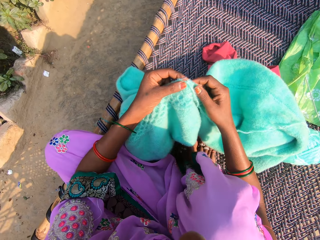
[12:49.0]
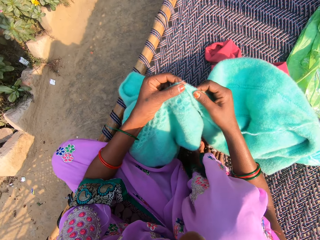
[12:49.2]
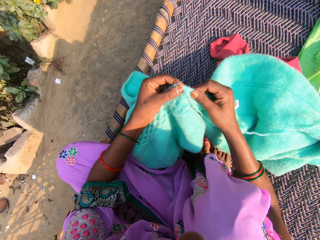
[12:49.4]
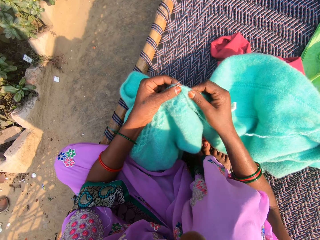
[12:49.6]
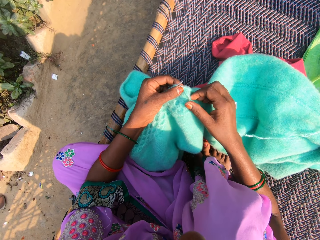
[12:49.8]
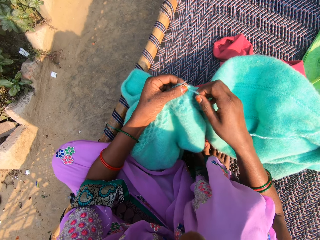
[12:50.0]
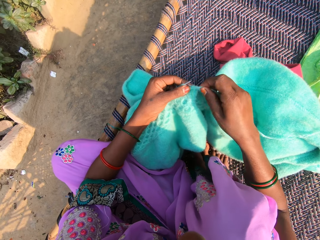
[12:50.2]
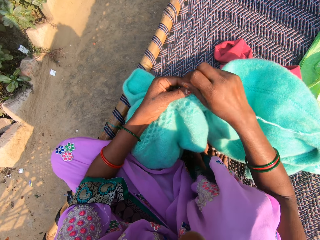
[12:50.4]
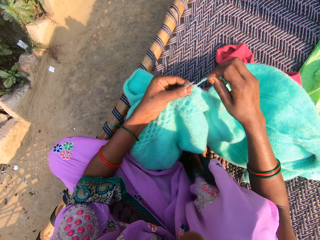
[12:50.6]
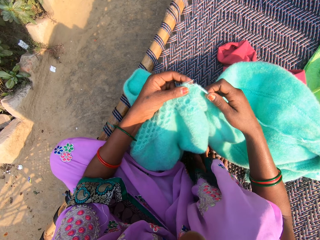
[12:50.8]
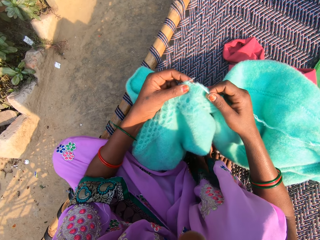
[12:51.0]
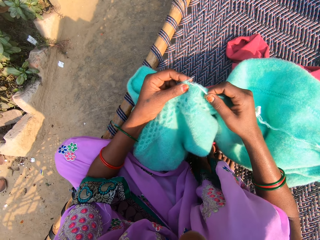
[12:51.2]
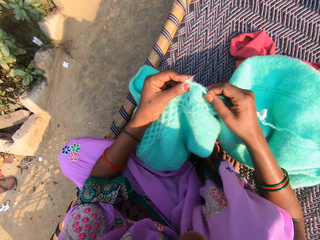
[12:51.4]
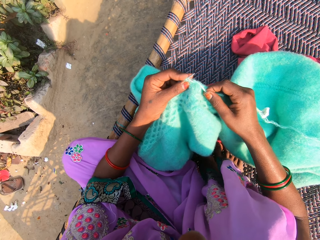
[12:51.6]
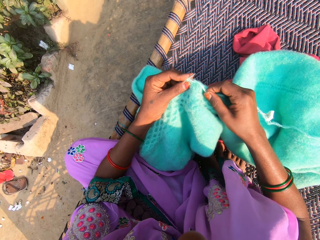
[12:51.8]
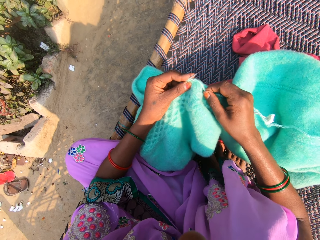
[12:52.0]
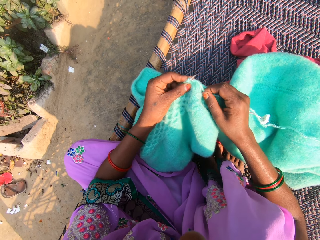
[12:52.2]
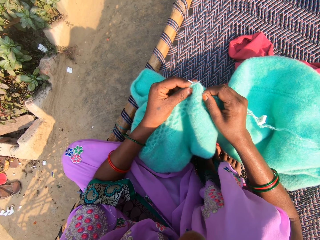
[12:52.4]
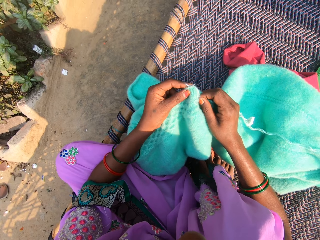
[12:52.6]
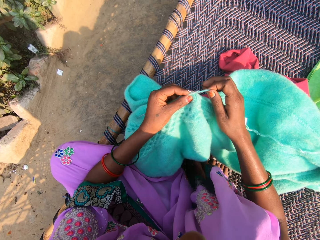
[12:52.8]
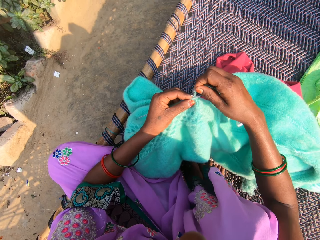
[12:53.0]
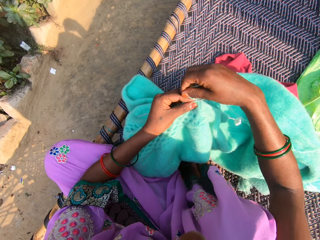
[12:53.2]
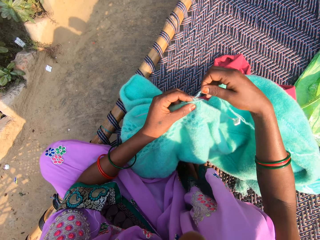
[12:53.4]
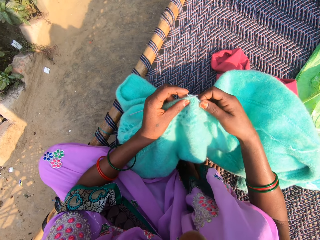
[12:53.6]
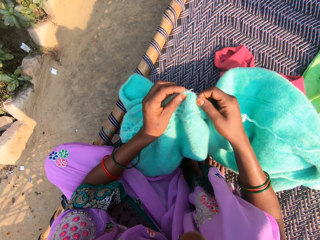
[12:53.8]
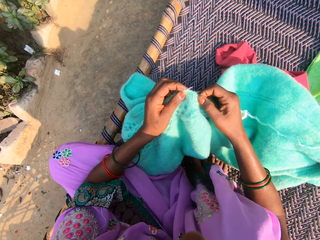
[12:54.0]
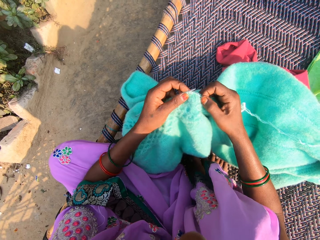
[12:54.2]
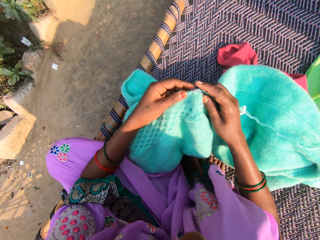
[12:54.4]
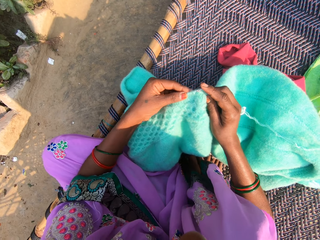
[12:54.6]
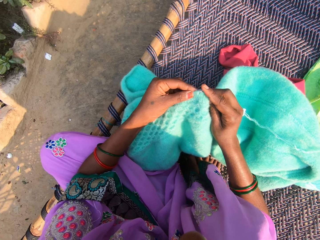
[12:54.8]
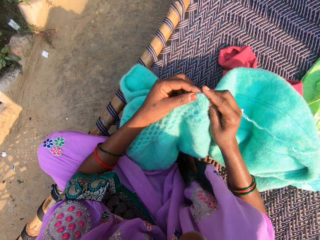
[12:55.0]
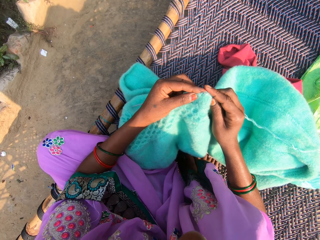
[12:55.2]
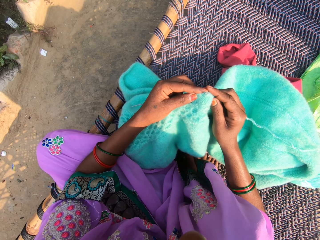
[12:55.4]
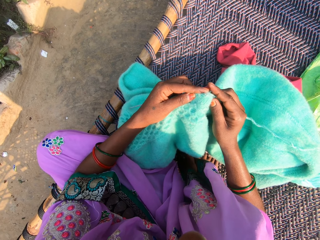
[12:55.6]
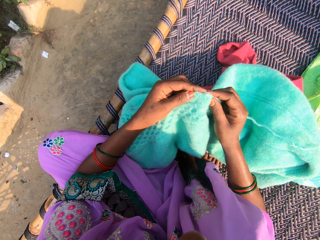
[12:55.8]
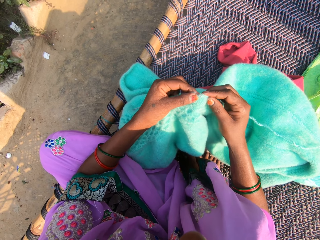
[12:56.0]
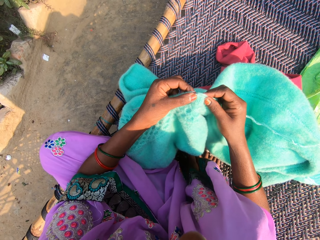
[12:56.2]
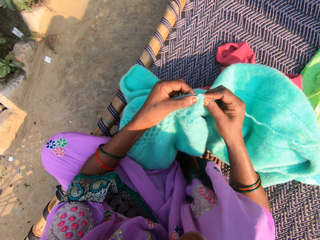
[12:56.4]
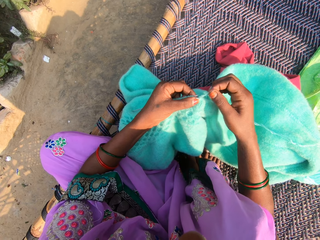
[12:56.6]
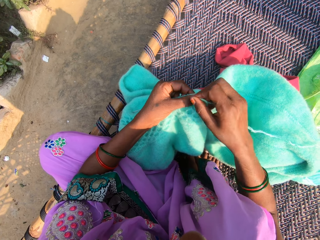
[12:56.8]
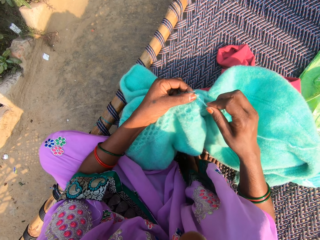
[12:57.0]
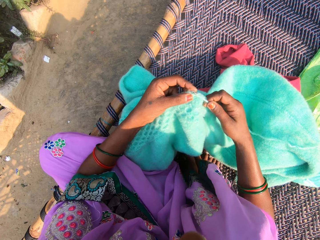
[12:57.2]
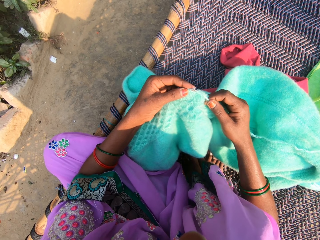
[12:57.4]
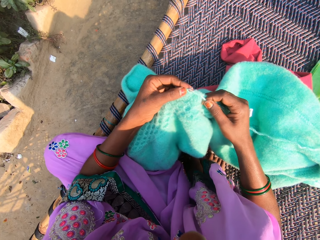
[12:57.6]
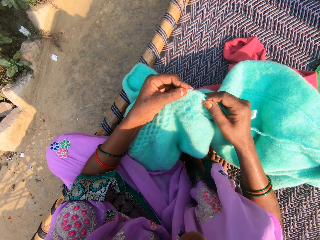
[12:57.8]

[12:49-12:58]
The camera wearer adjusts the fabric. She rolls the yarn on the needle. She adjusts the yarn on a knitting needle. She knits the yarn with the needles in her hands. She adjusts the yarn on the knitting needle. She rolls the yarn on the needle. She knits the yarn with the needles in her hands. She adjusts the yarn on the knitting needle. She rolls the yarn on the needle.

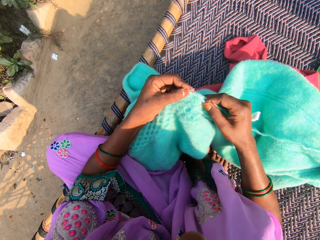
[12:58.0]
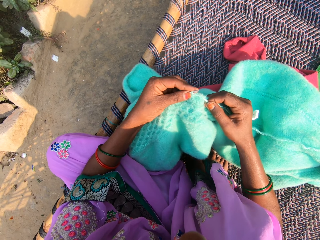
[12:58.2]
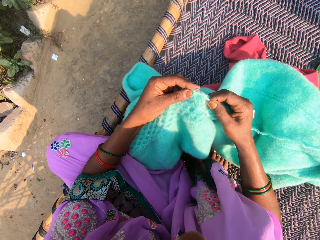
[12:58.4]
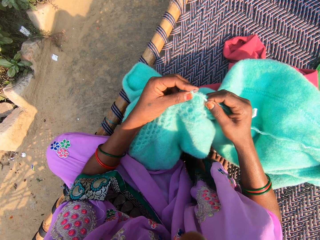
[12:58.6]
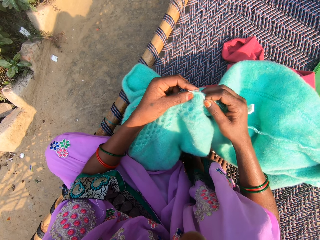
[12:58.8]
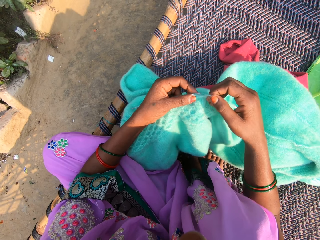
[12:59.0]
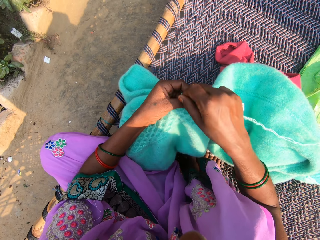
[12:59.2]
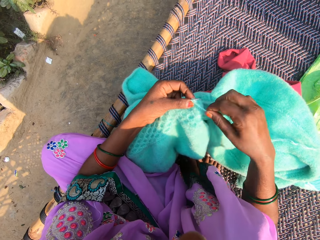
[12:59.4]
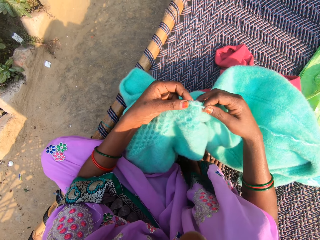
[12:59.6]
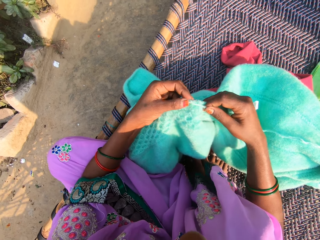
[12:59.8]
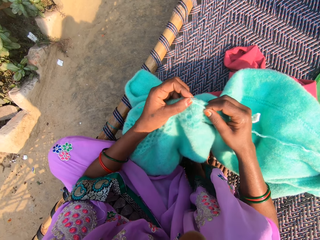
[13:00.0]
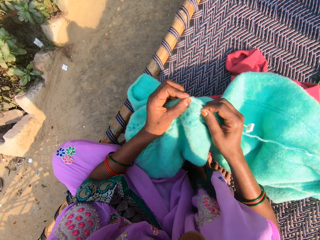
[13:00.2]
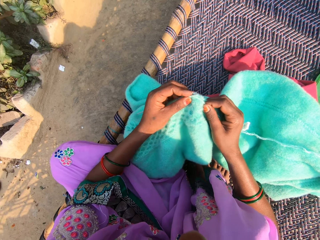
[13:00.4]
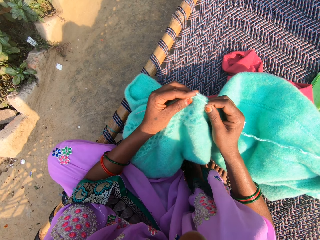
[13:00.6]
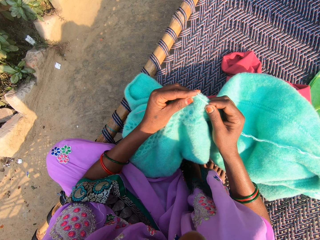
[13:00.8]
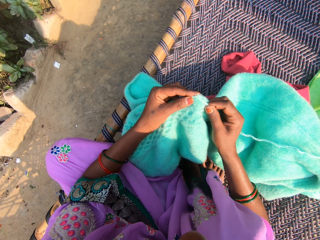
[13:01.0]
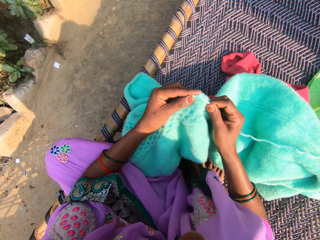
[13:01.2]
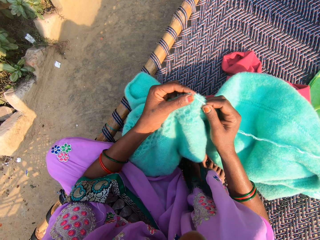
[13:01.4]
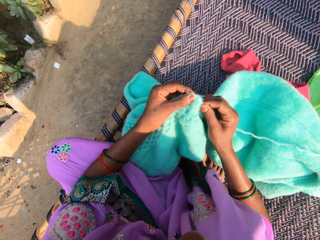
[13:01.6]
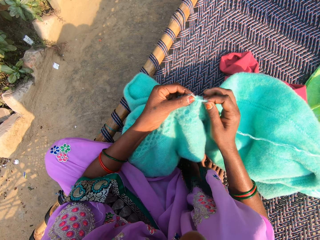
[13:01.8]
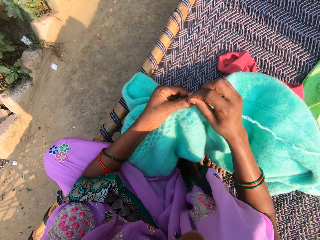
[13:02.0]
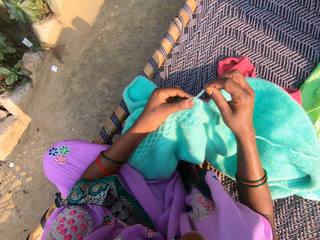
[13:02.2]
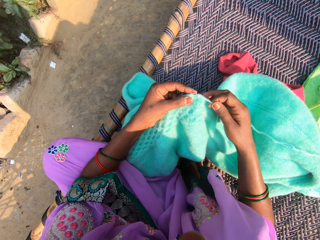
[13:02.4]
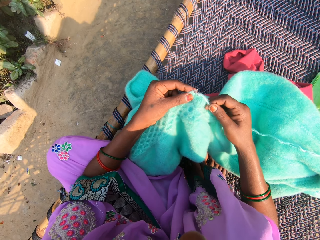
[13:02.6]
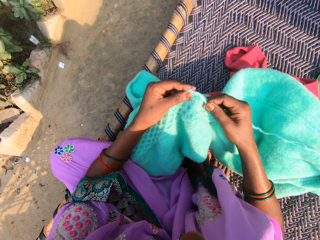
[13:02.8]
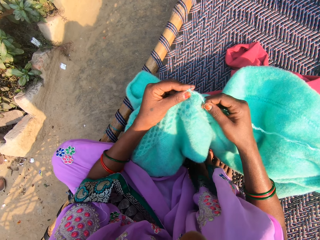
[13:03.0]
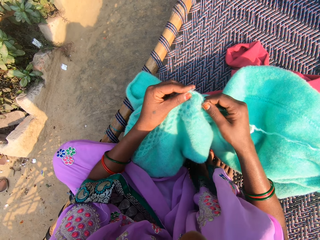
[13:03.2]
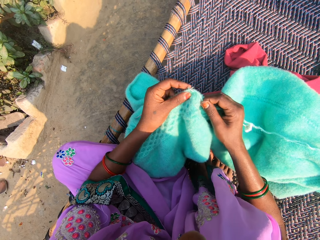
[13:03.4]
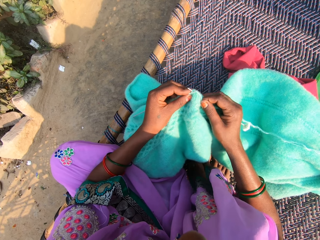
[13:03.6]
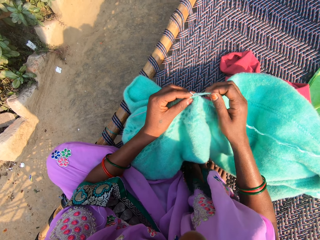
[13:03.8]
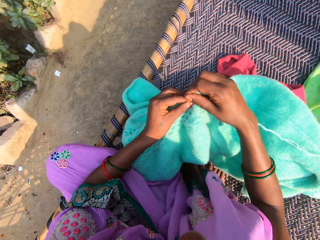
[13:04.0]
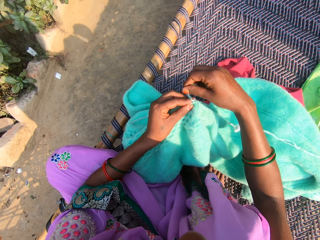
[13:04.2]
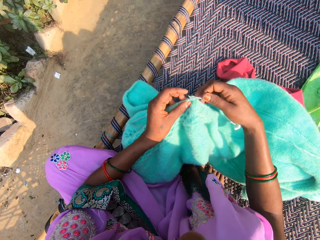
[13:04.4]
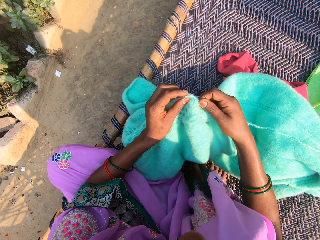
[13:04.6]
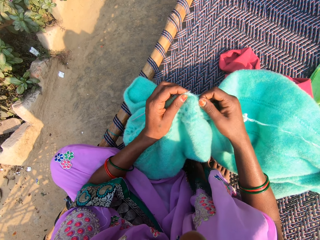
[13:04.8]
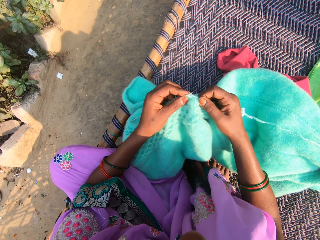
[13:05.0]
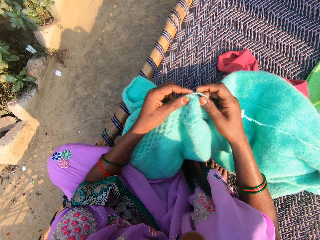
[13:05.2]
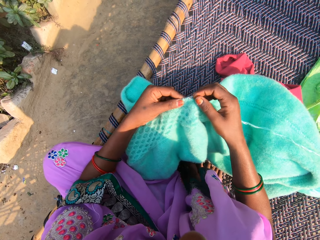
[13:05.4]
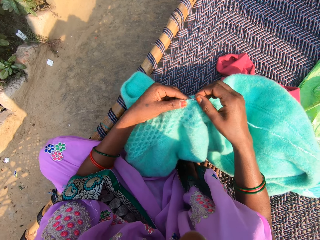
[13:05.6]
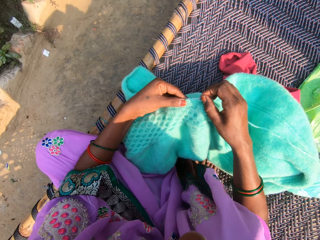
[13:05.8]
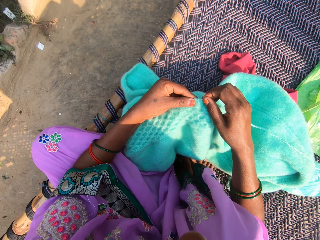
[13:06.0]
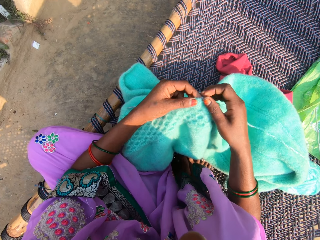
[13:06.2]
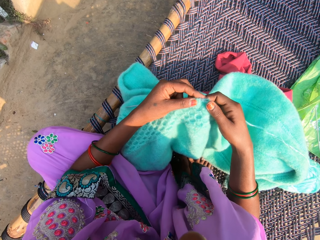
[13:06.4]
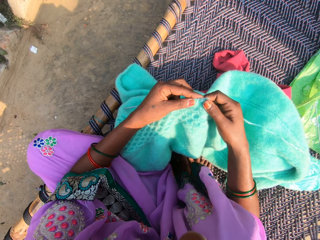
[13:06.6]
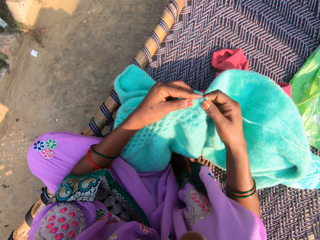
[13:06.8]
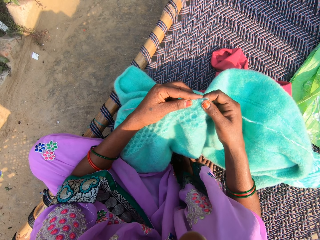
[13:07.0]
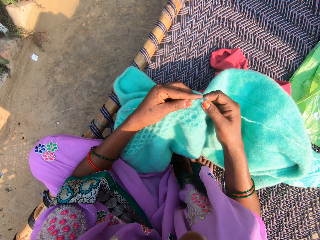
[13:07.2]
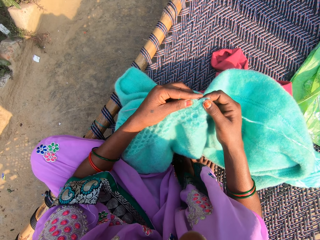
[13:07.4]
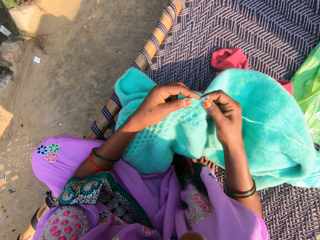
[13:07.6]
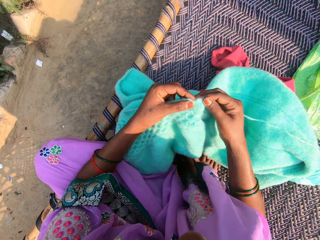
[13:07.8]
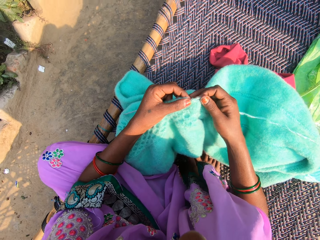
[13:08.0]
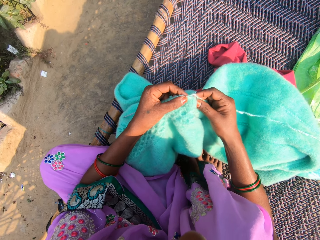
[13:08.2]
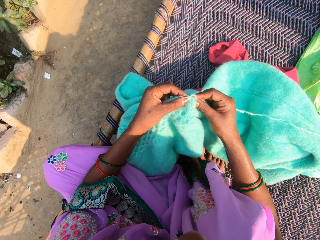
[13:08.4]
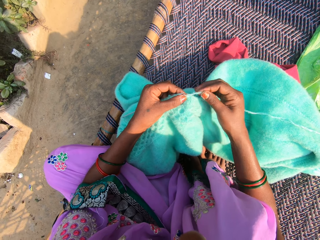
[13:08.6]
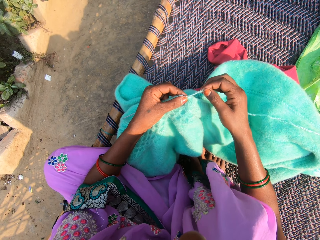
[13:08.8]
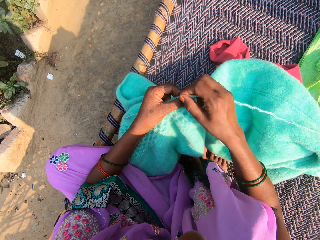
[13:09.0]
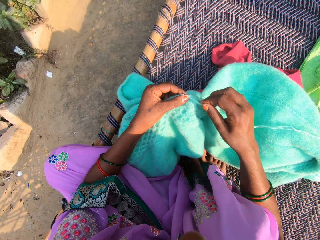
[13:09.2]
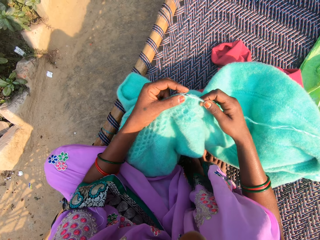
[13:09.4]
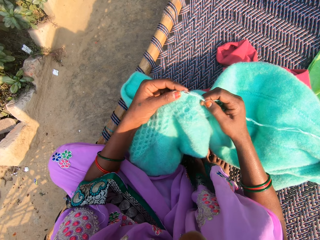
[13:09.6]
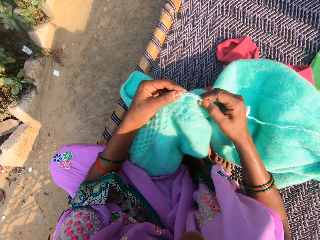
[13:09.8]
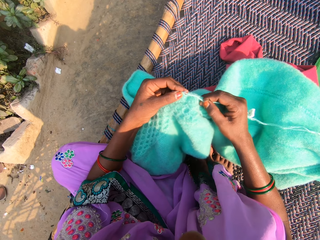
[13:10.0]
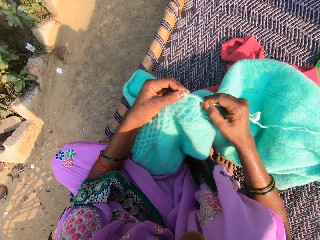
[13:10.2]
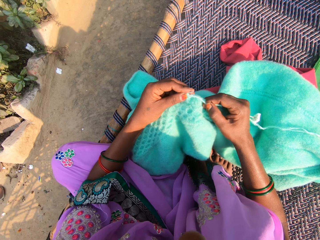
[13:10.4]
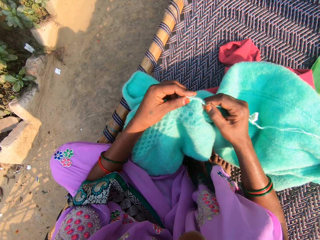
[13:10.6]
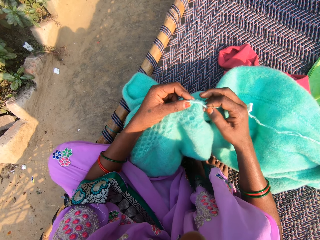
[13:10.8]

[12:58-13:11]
The camera wearer knits the yarn with the needles in her hands. She rolls the yarn on the needle. She adjusts the yarn on a knitting needle. She knits the yarn with the needles in her hands. She rolls the yarn on the needle. She adjusts the yarn on the knitting needle. She knits the yarn with the needles in her hands. She rolls the yarn on the needle. She adjusts the yarn on the knitting needle. She adjusts the knitting needles in the fabric. She adjusts the yarn in the needle with her hands. She adjusts the yarn on the knitting needle. She rolls the yarn on the needle. She knits the yarn with the needles in her hands.
